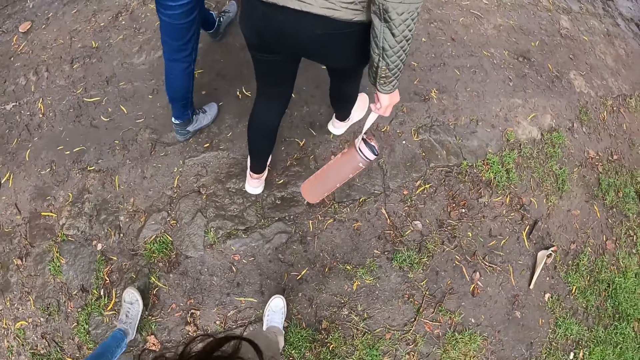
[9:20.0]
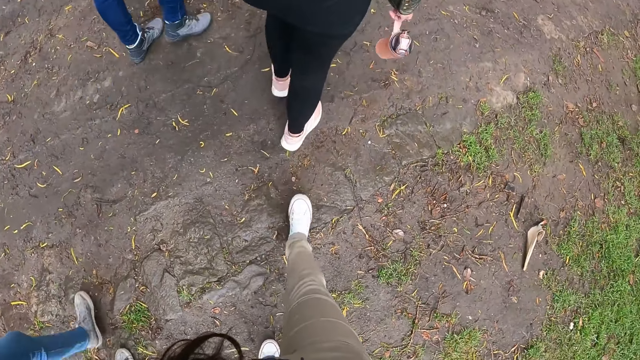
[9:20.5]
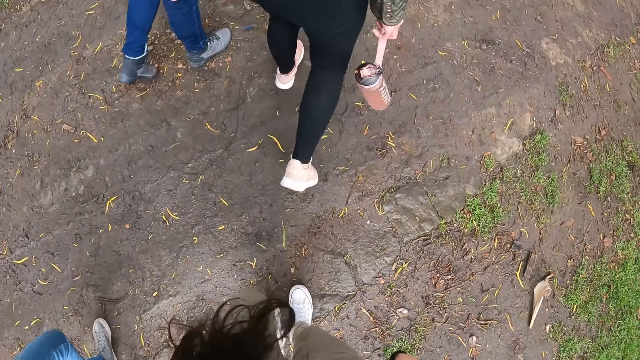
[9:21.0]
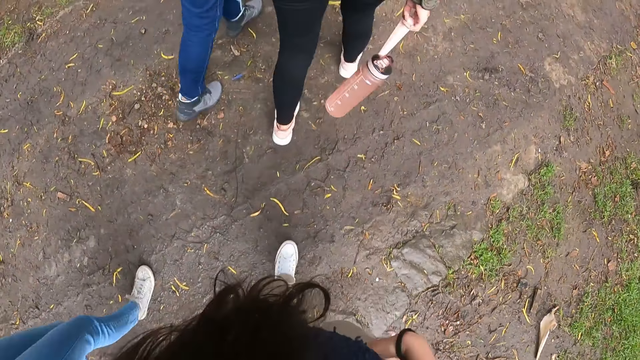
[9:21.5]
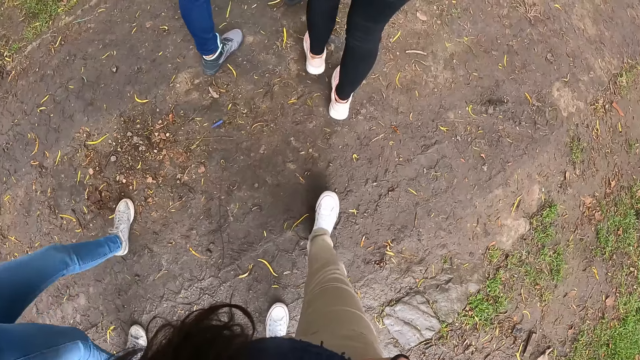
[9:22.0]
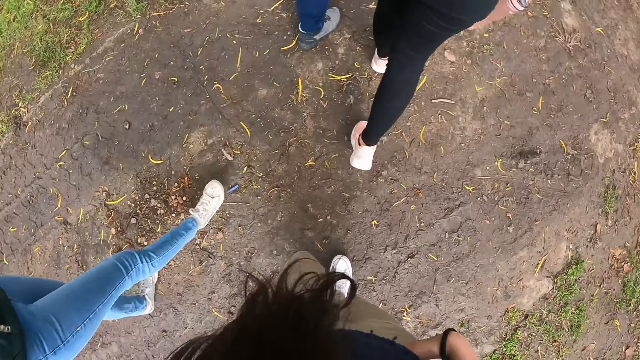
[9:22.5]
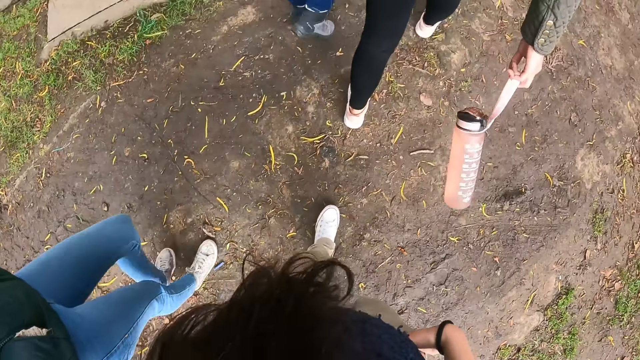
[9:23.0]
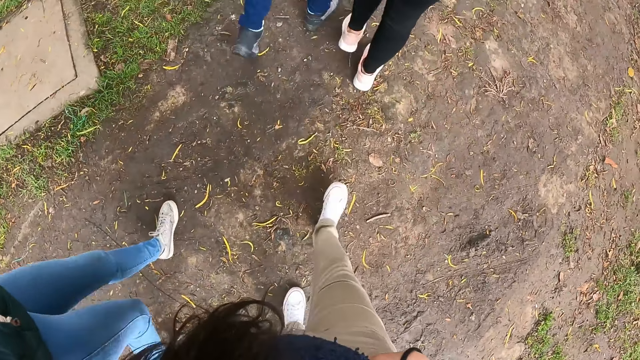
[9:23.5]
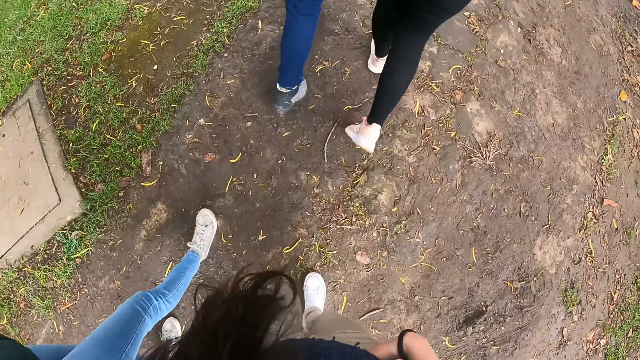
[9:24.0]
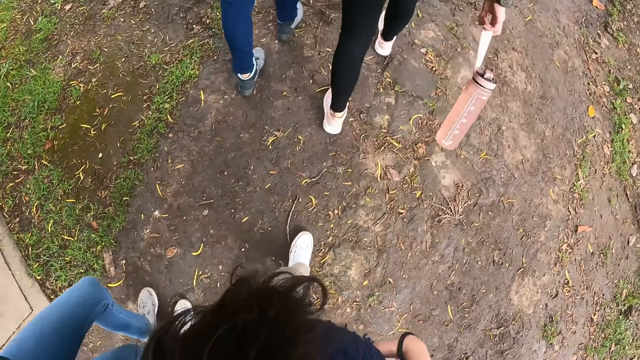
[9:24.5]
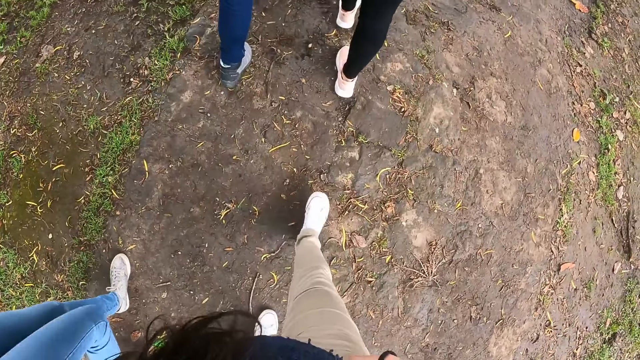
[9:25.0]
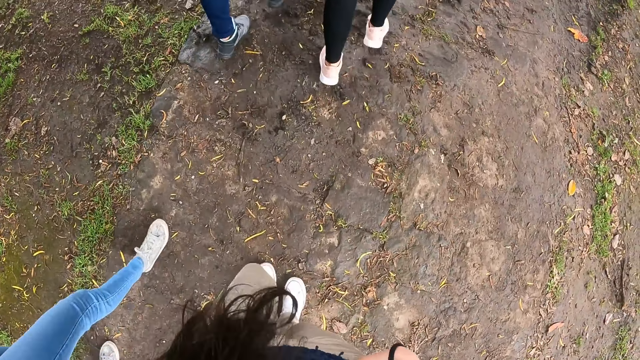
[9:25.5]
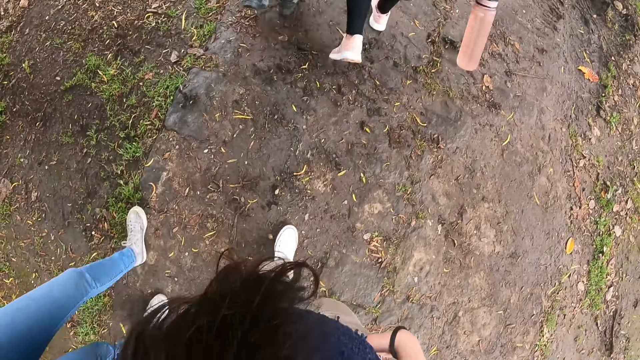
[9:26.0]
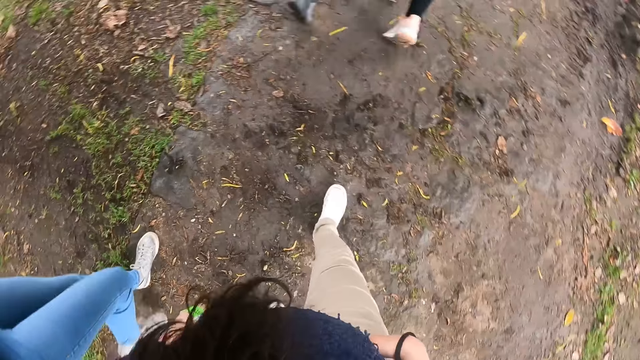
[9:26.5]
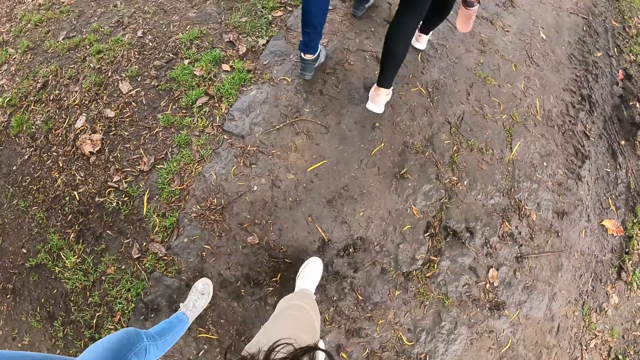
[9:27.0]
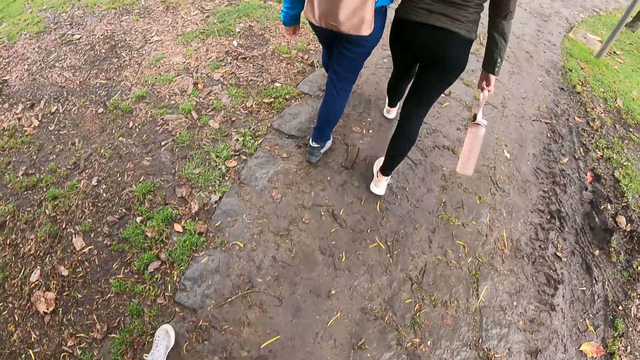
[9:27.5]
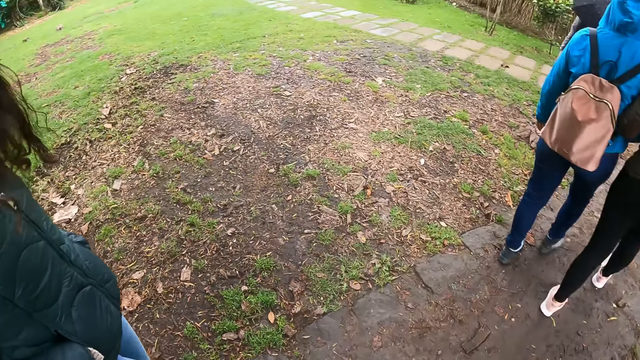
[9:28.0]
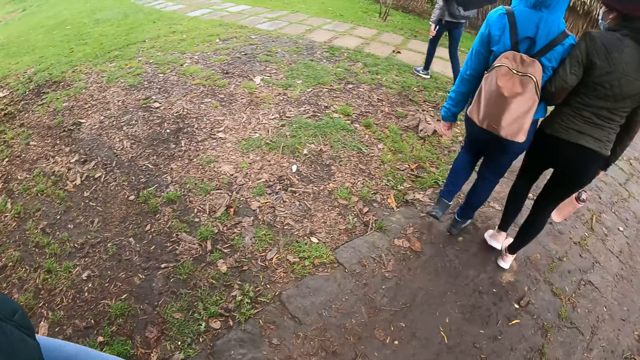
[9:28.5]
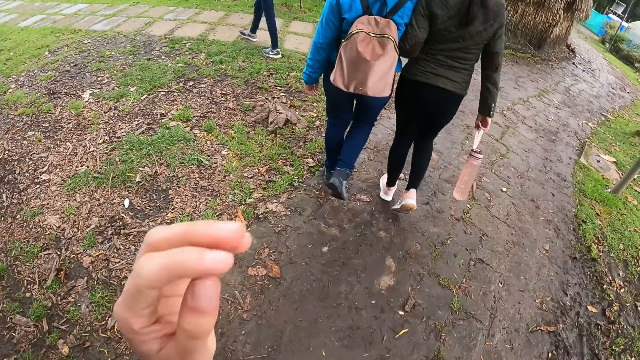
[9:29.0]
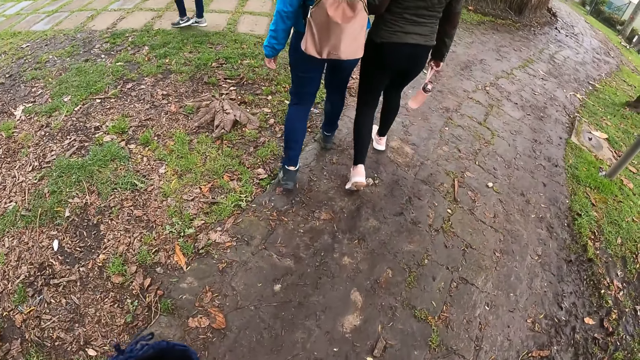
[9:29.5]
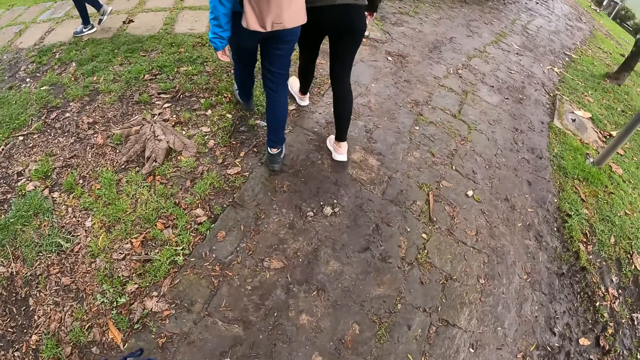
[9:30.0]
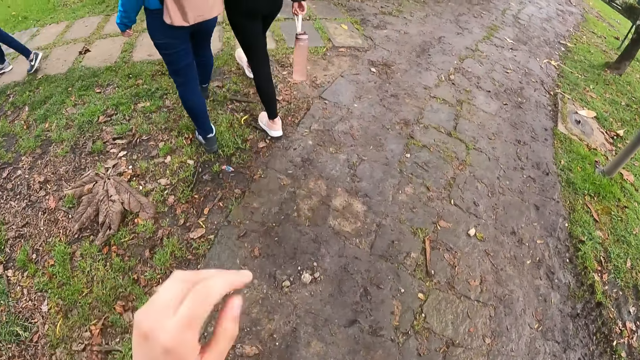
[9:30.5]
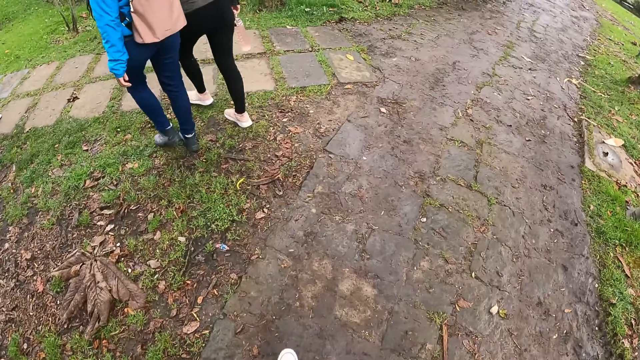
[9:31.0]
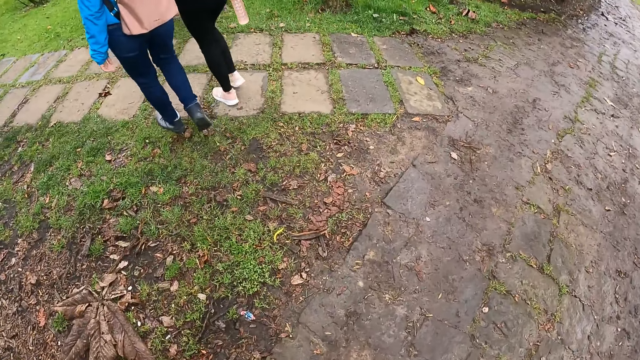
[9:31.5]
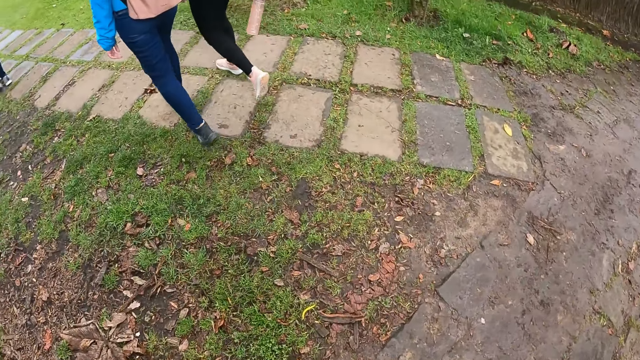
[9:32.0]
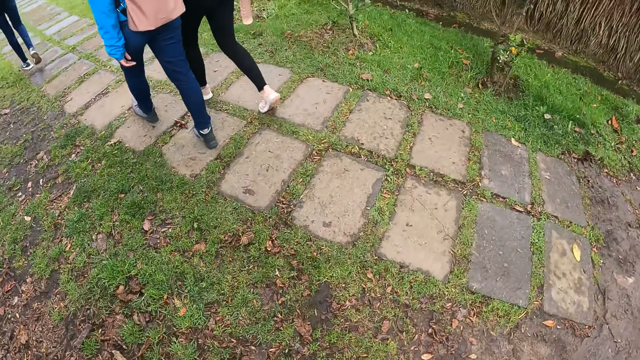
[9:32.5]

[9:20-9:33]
The camera wearer touches the face area.

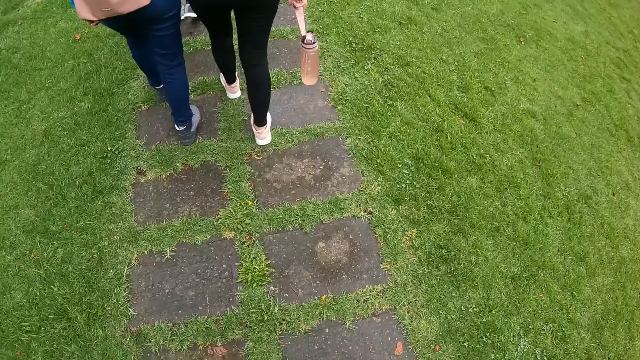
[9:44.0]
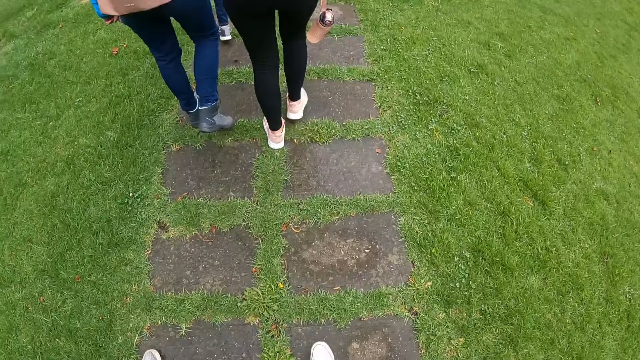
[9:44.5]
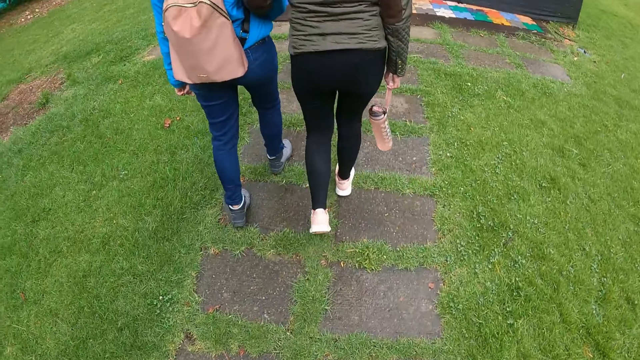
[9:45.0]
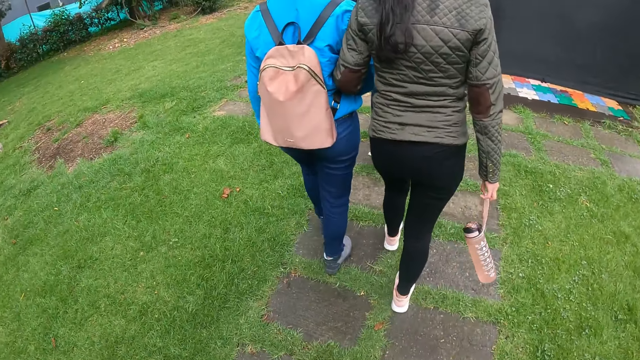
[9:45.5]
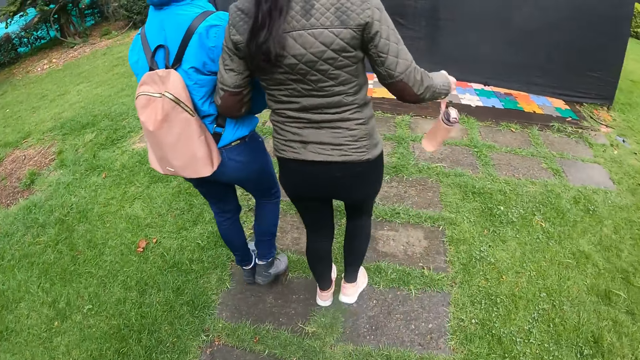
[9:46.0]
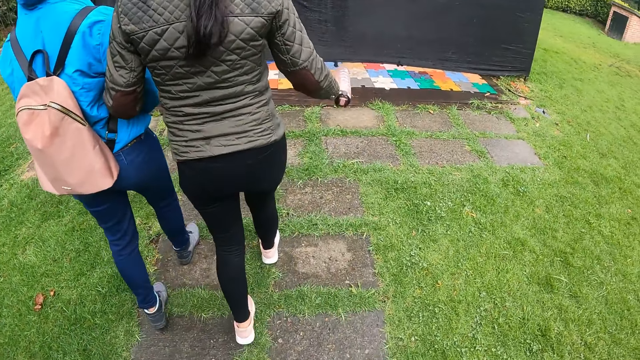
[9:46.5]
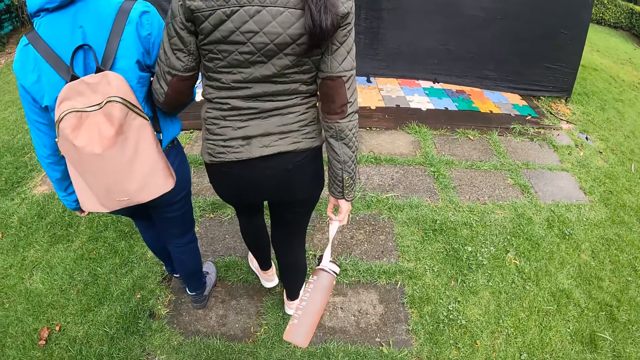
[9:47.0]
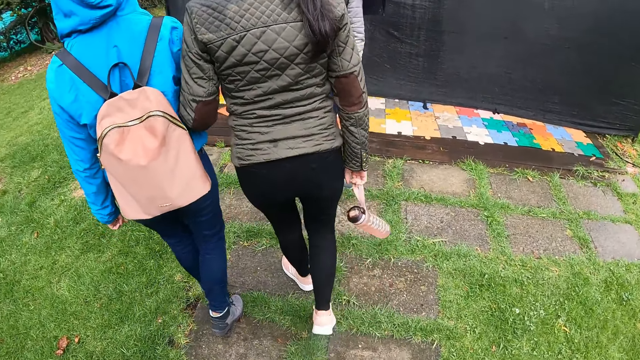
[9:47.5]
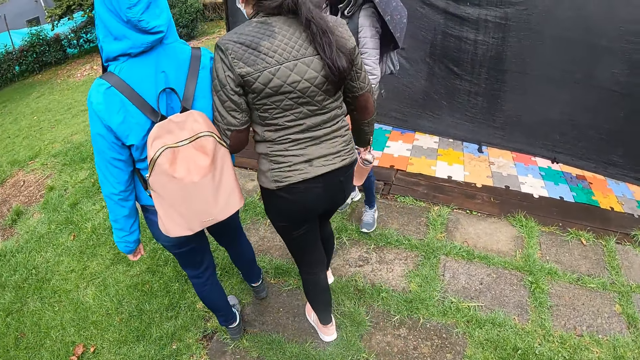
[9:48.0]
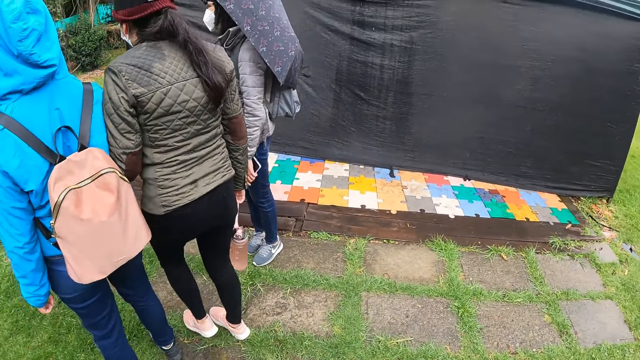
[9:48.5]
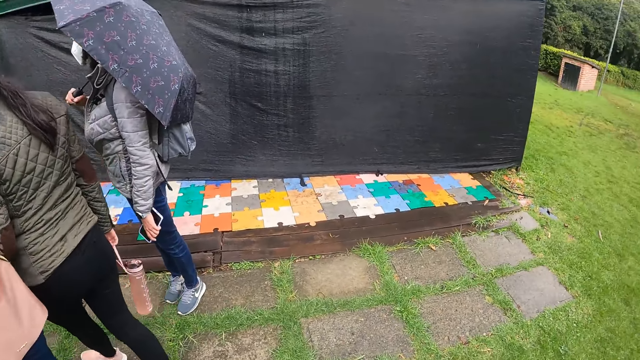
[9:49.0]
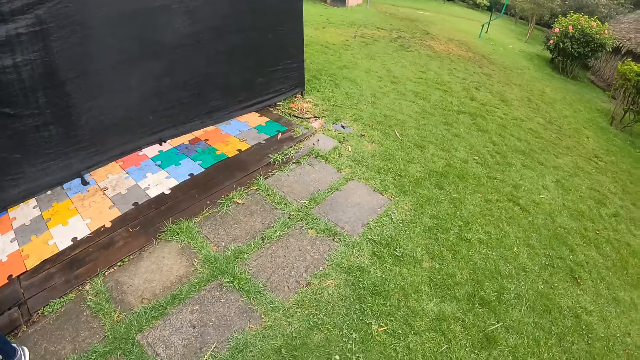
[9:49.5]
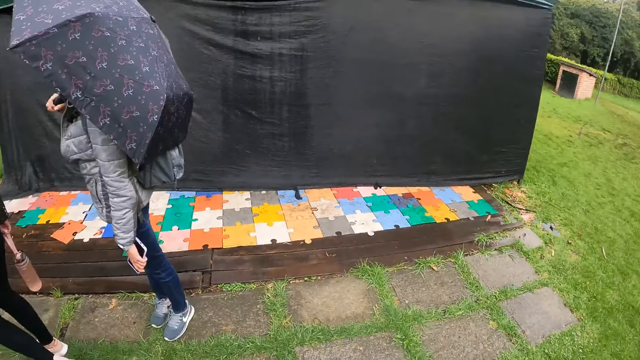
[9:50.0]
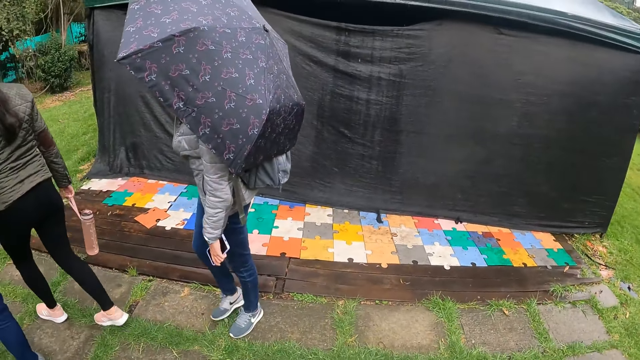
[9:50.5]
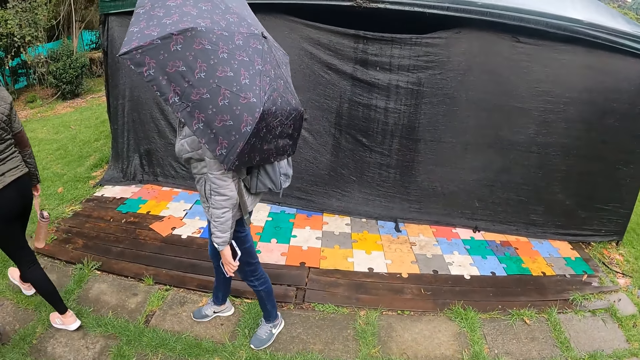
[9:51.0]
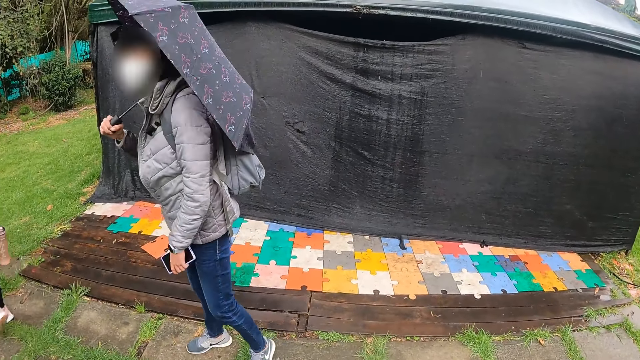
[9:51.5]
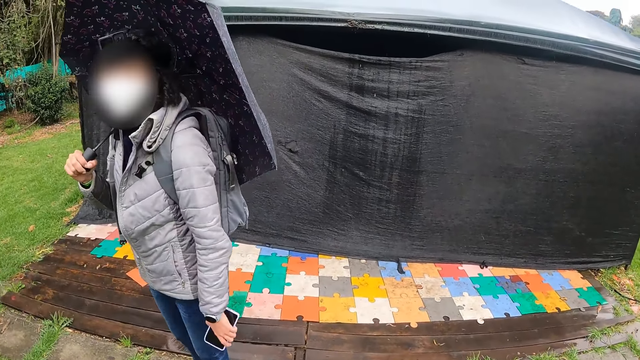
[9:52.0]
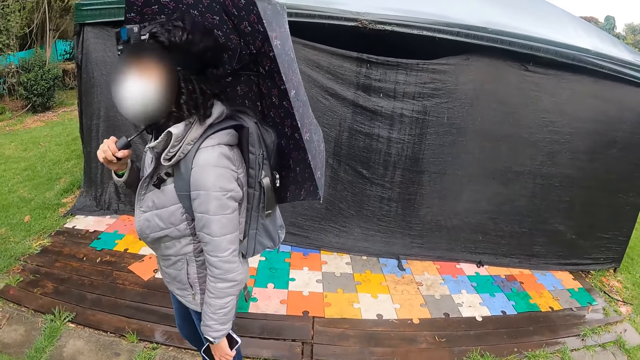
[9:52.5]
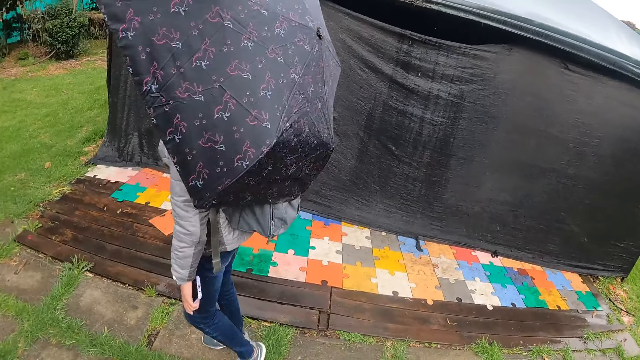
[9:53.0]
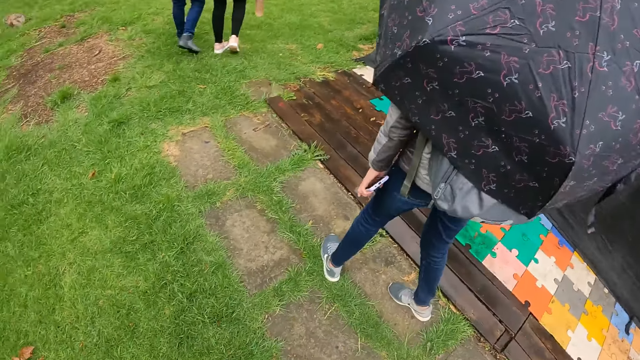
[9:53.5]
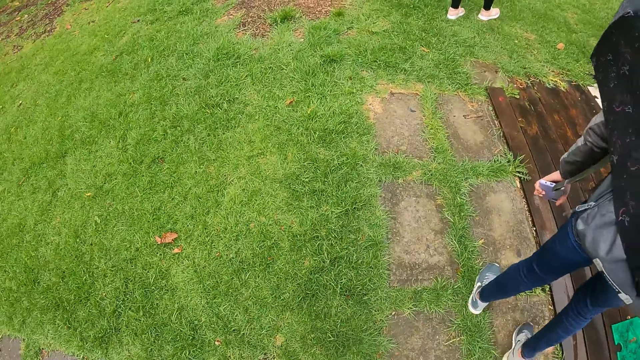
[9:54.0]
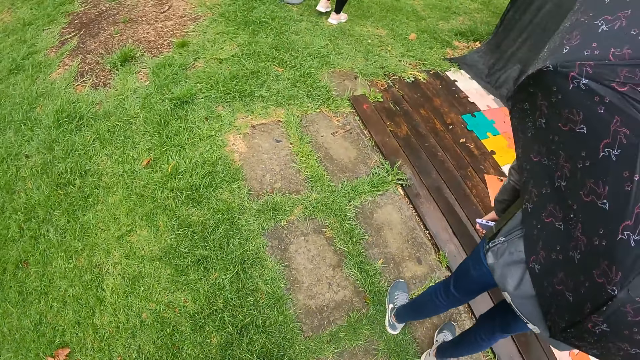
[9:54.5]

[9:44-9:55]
A woman swings the bottle. The camera wearer looks around. They interact with a lady. They walk past the lady.
